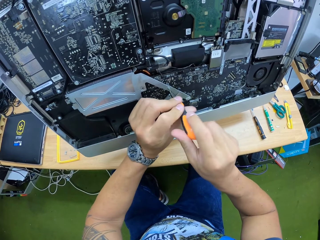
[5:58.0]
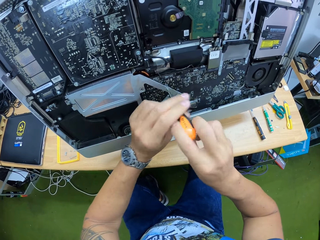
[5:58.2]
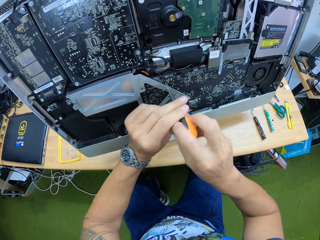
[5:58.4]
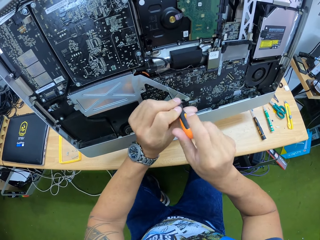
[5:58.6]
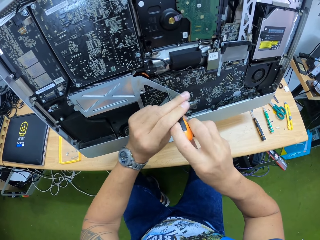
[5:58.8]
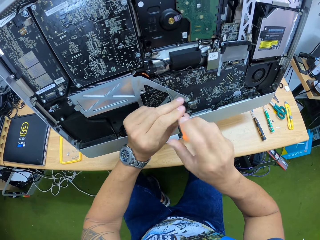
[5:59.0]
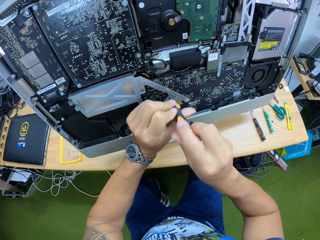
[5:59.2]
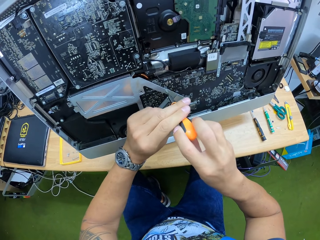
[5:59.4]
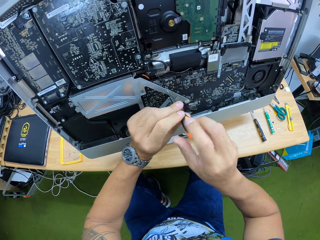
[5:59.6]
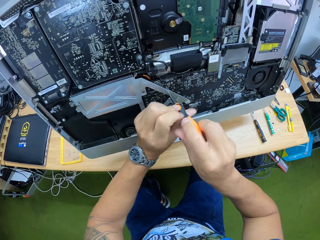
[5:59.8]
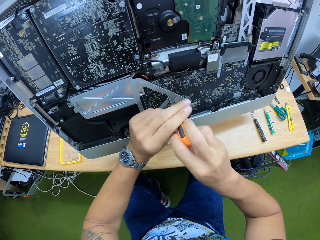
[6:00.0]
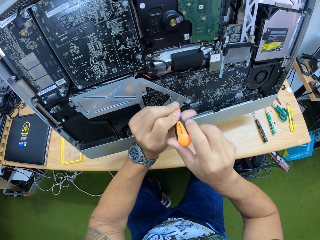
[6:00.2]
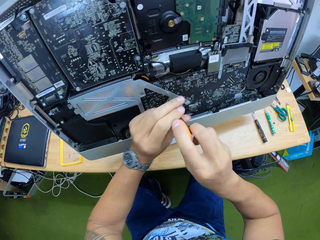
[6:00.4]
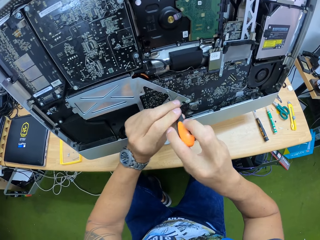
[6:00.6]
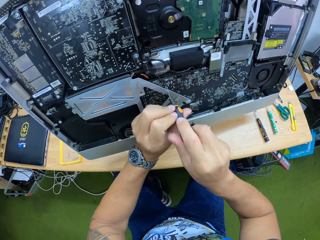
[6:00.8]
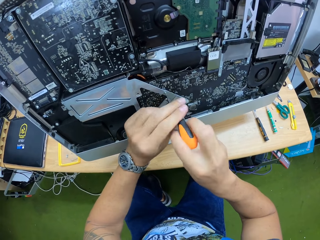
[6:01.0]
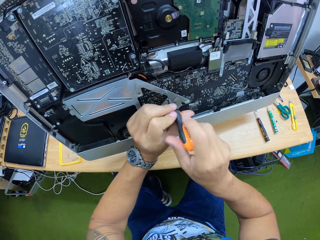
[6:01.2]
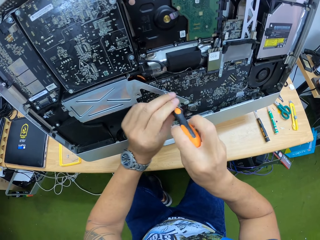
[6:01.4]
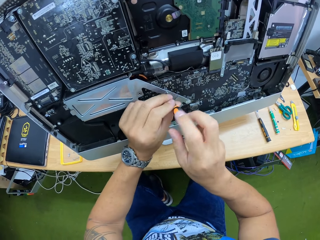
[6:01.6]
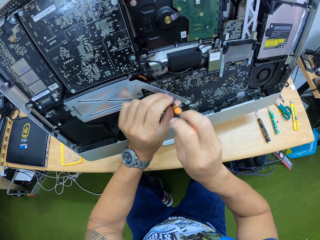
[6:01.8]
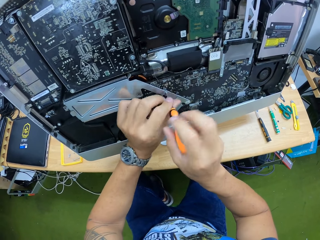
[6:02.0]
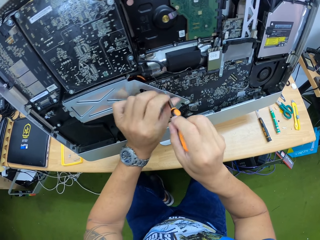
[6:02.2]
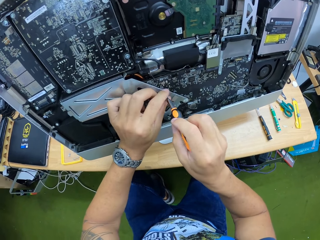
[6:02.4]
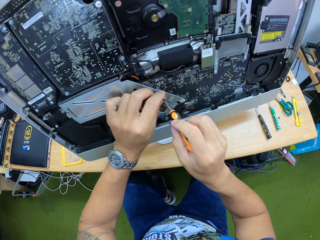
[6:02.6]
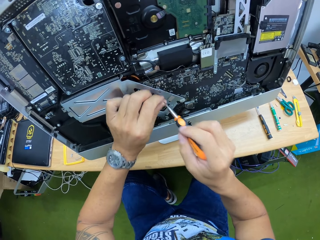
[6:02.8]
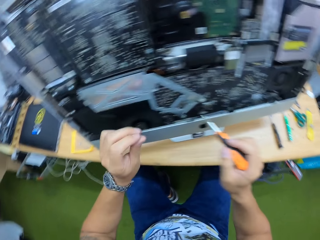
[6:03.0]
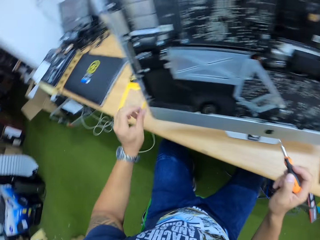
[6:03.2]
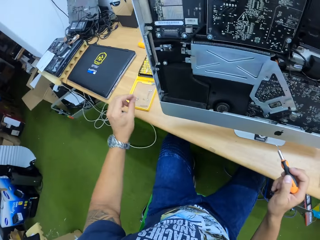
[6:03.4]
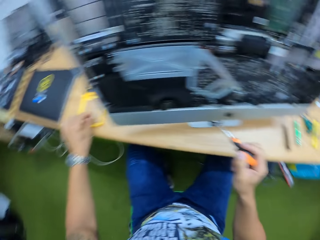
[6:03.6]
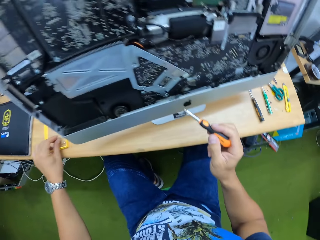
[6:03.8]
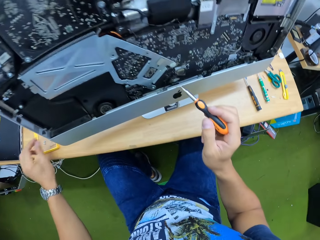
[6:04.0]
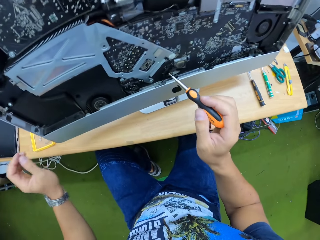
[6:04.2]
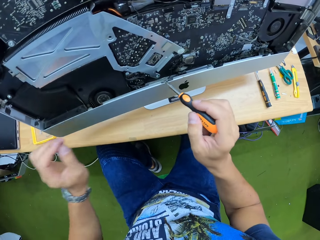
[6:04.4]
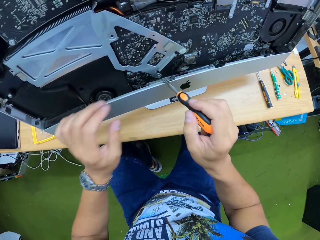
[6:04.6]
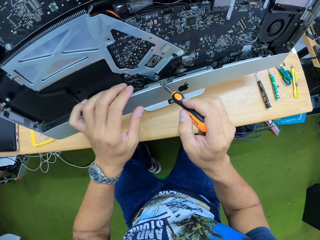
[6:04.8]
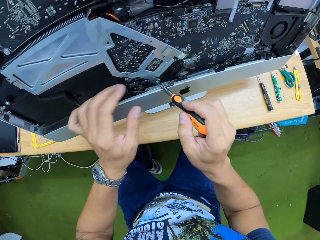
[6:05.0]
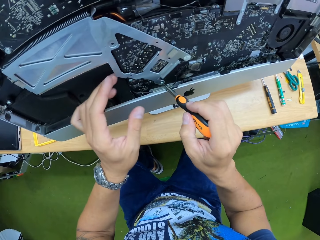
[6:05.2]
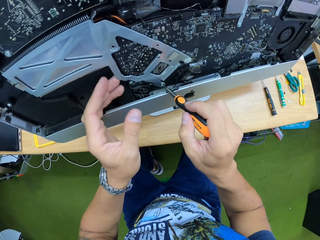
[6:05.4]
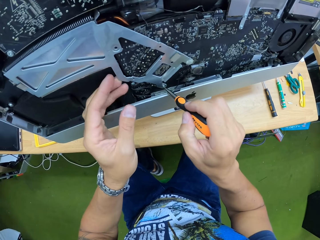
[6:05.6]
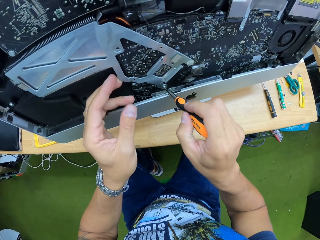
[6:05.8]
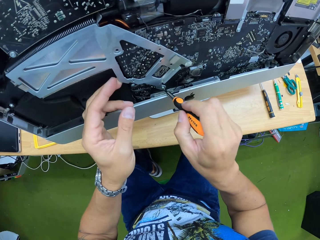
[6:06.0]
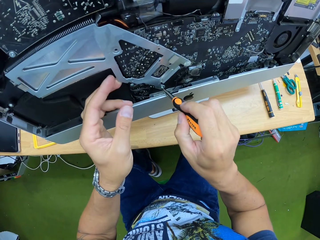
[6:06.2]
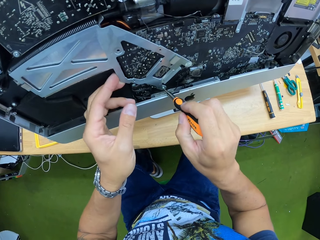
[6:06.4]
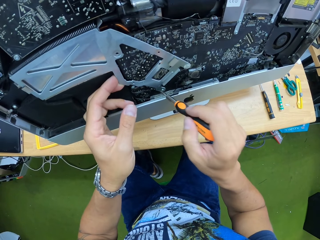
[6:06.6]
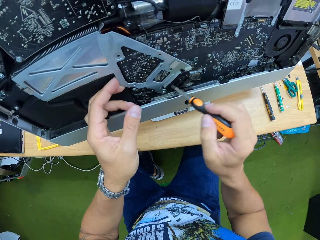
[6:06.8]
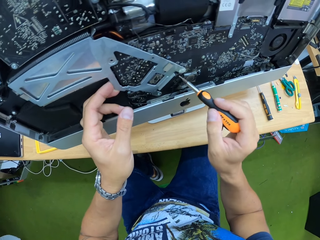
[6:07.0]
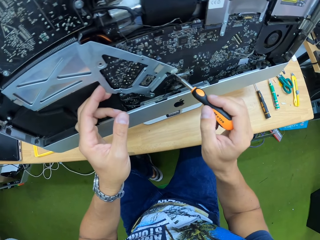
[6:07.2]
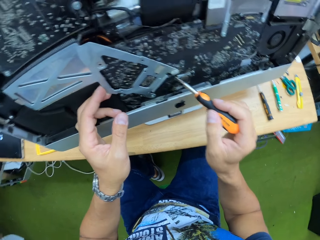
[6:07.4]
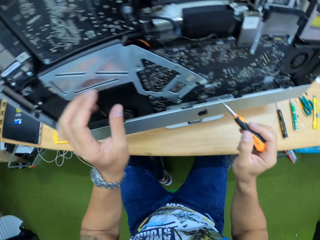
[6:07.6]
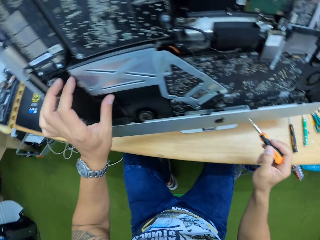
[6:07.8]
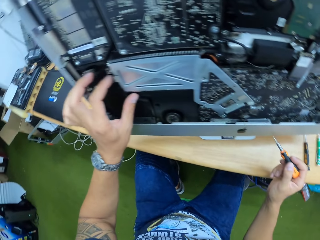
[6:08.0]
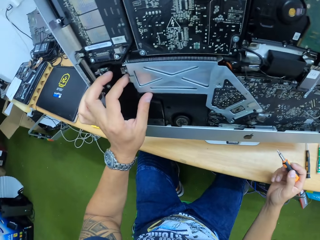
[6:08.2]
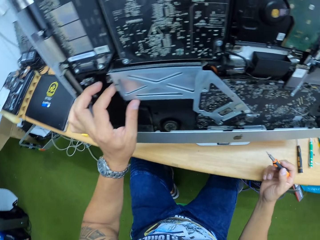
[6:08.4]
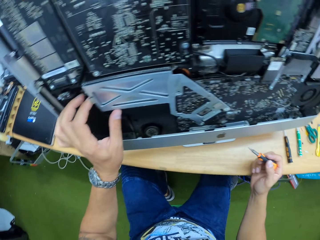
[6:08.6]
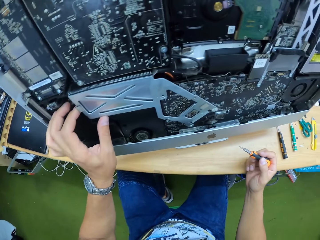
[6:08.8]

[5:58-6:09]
The camera wearer loosens the bolt with the screwdriver with both hands. He picks the bolt with the left hand from the hard drive cover. He places the bolt on a screwdriver set on the table with the left hand. He touches a screw on the board with the screwdriver in his right hand. He adjusts the part of the board with his left hand. He touches the hard disk cover with the left hand. He adjusts the board with his left hand.

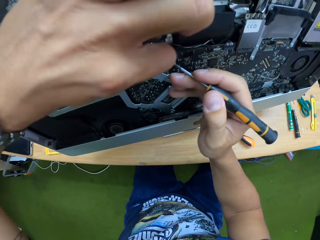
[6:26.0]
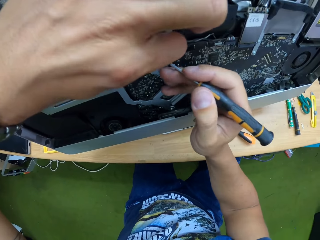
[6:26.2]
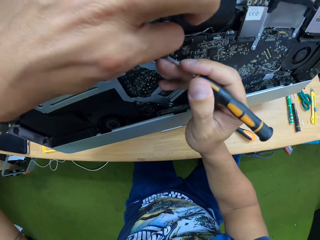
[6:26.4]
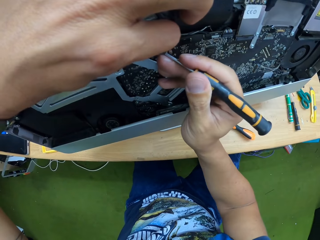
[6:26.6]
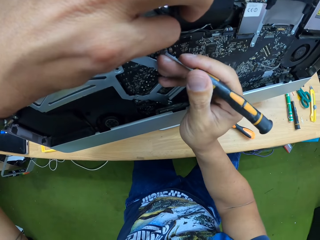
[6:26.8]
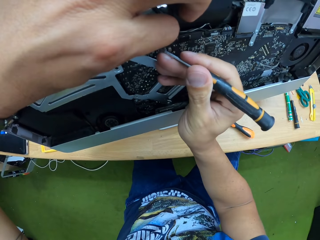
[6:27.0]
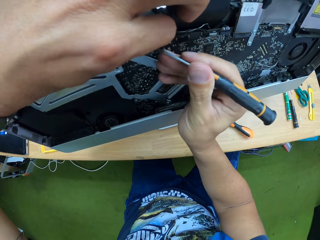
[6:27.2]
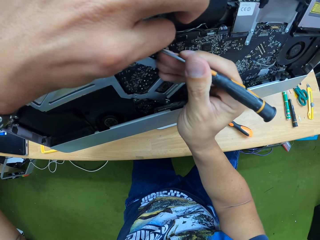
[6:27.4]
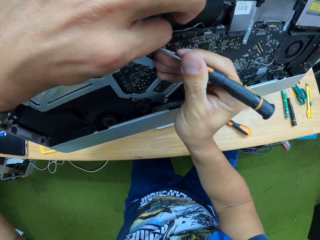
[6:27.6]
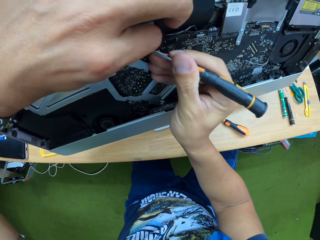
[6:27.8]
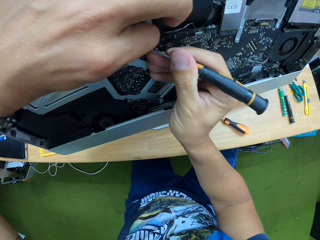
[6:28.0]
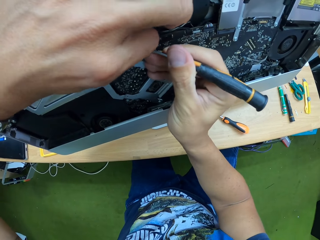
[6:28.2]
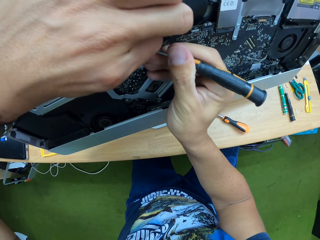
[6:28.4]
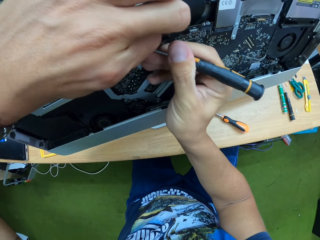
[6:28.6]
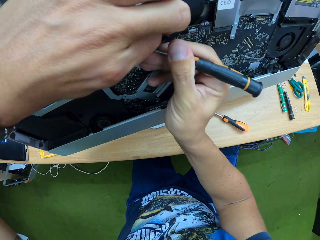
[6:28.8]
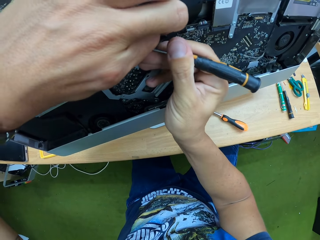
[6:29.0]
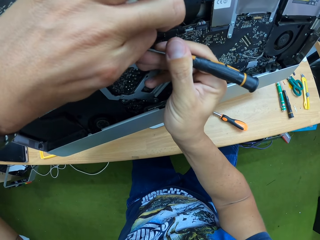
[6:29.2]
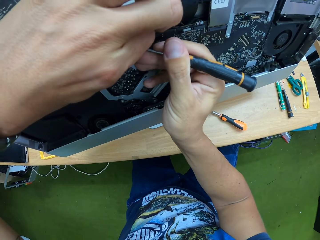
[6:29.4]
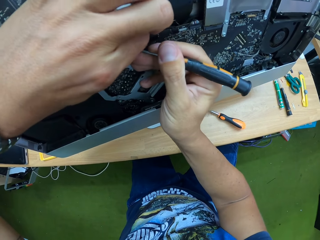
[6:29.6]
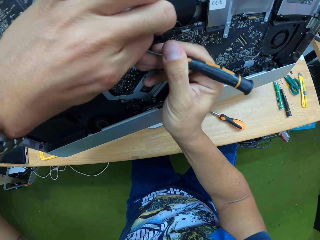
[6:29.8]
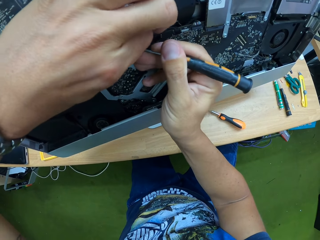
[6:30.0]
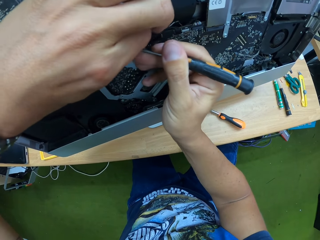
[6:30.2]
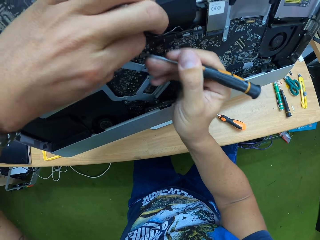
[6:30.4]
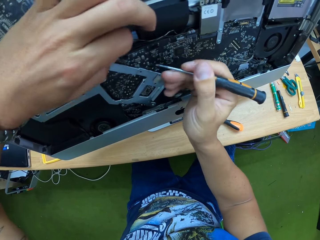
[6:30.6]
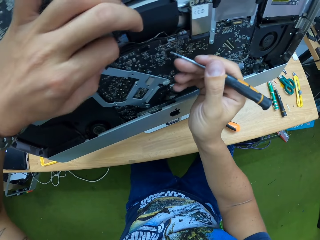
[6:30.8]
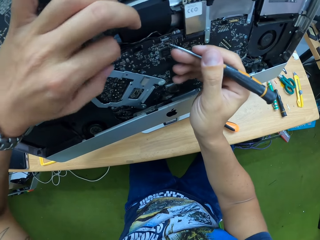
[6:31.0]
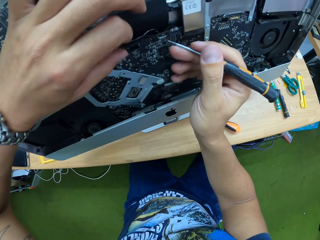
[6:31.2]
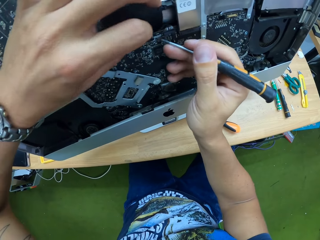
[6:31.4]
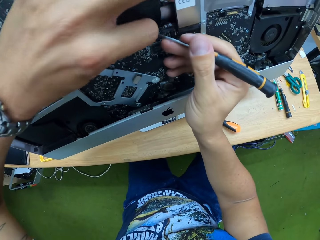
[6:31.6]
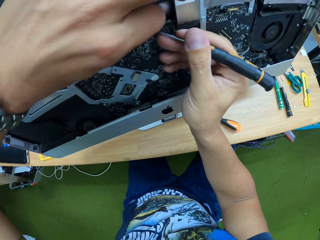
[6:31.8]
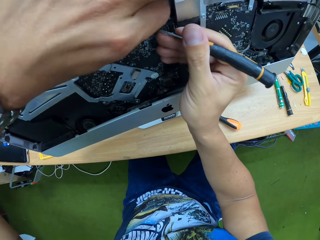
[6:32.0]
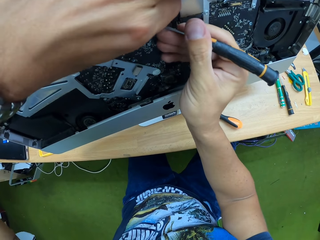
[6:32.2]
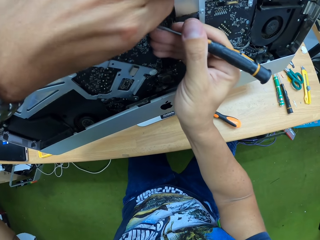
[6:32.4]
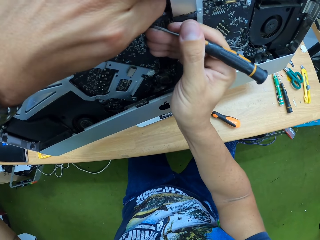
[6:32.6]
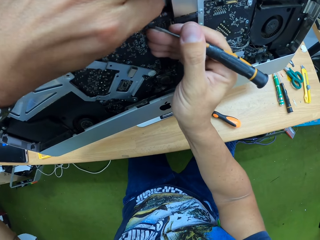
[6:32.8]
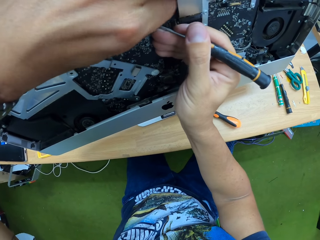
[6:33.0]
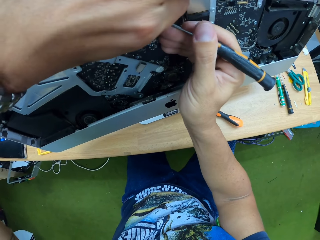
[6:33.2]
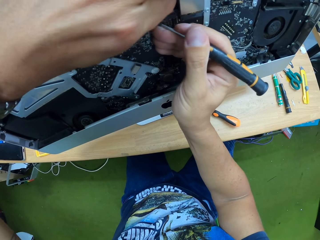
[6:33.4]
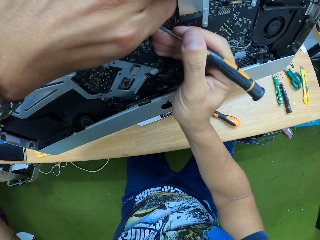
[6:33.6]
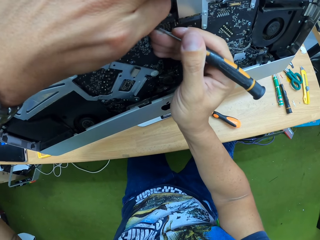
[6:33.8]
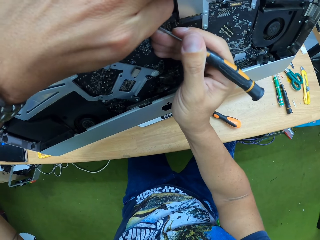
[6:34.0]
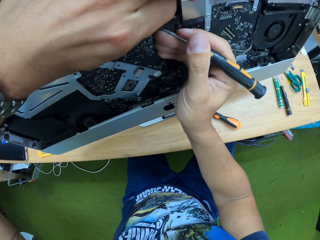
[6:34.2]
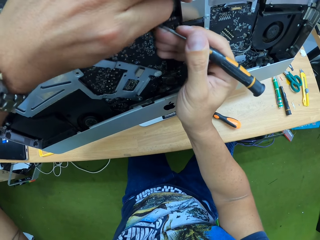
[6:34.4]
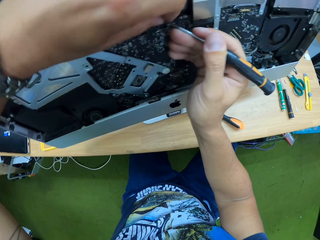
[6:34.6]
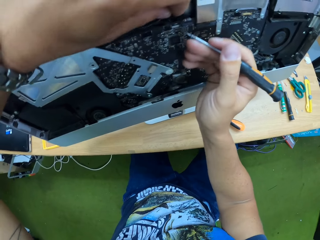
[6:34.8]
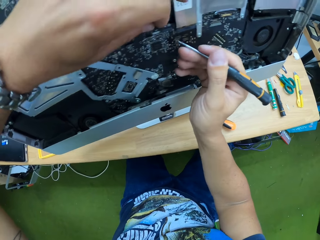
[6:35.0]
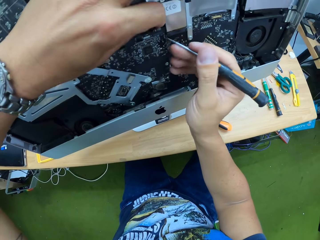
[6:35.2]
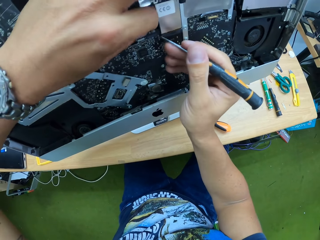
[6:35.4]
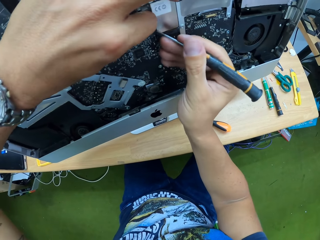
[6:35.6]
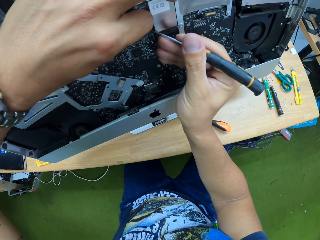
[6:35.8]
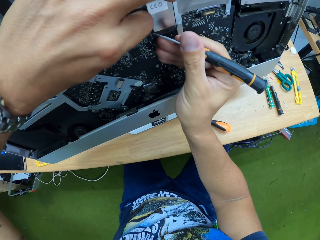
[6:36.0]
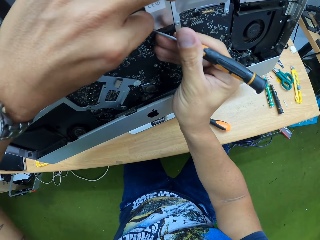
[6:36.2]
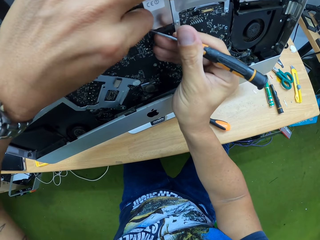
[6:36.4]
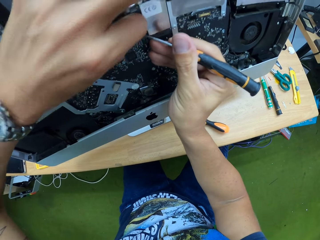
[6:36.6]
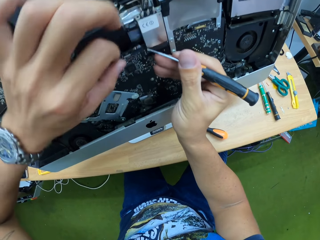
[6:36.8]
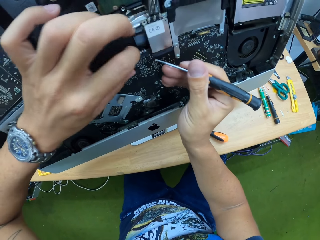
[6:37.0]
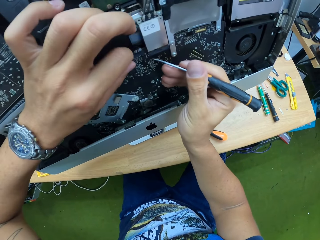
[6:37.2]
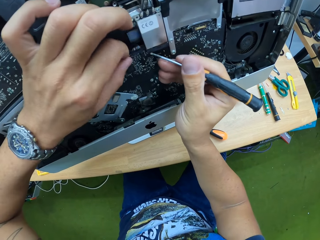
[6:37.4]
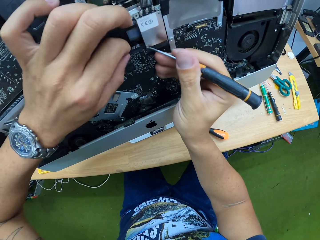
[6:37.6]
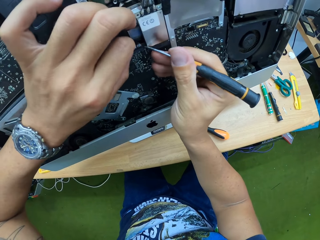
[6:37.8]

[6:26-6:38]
The camera wearer touches the board of the monitor with the screwdriver in his right hand. He touches the motherboard with the left hand fingers. He touches the motherboard components with the screwdriver.
